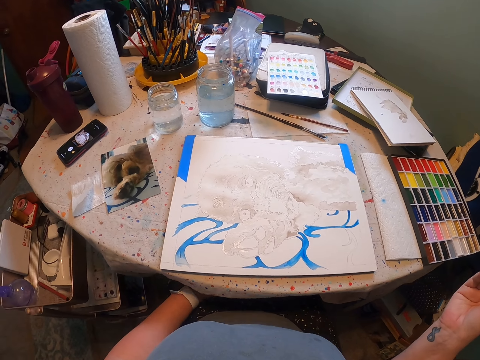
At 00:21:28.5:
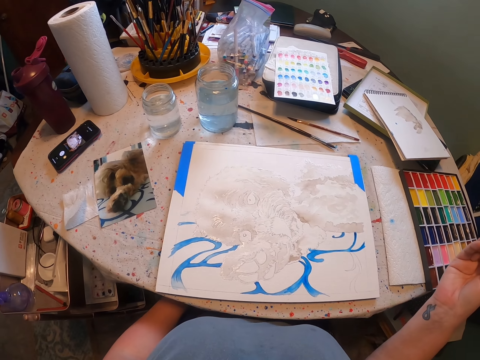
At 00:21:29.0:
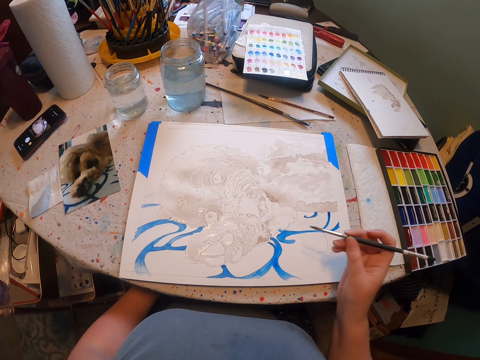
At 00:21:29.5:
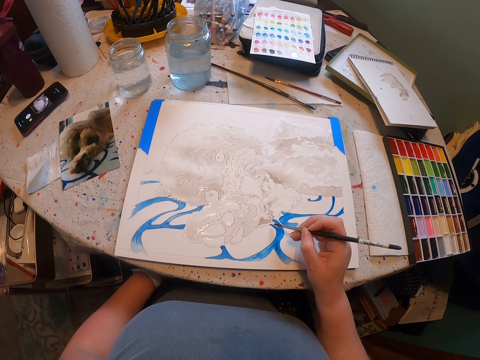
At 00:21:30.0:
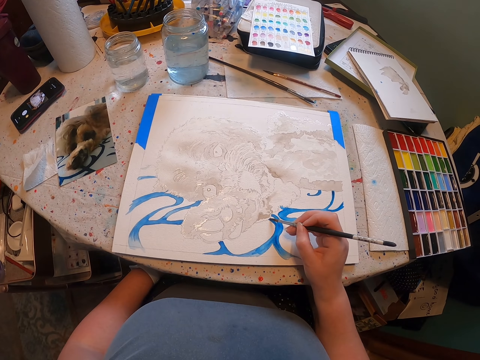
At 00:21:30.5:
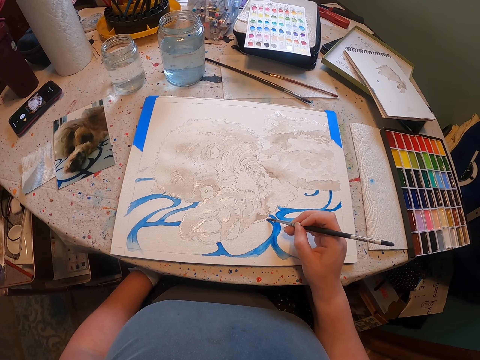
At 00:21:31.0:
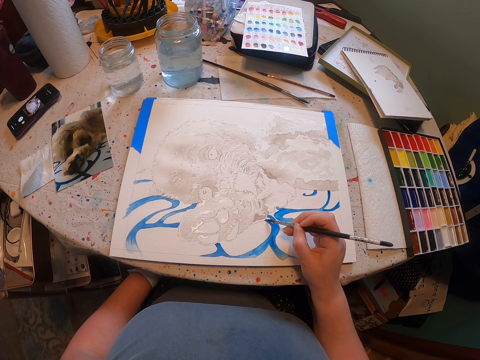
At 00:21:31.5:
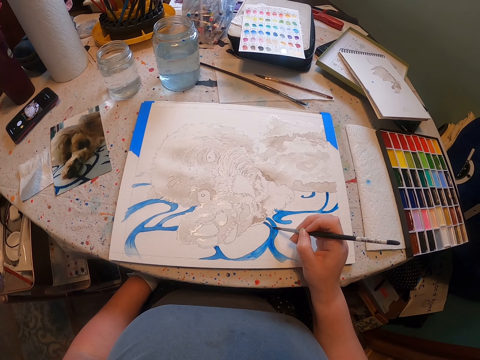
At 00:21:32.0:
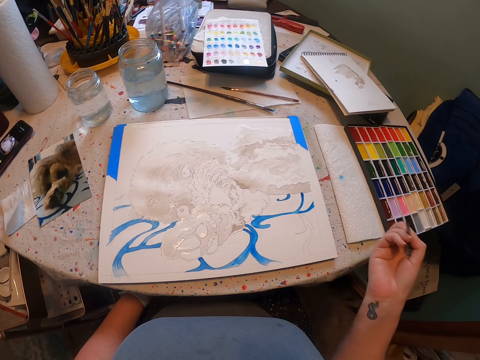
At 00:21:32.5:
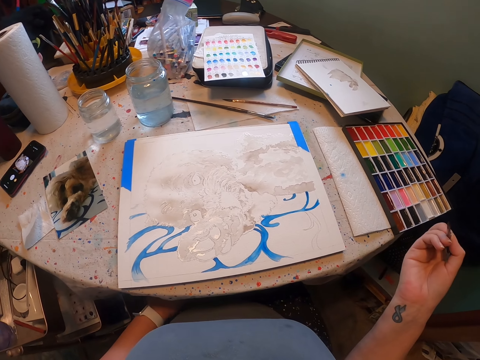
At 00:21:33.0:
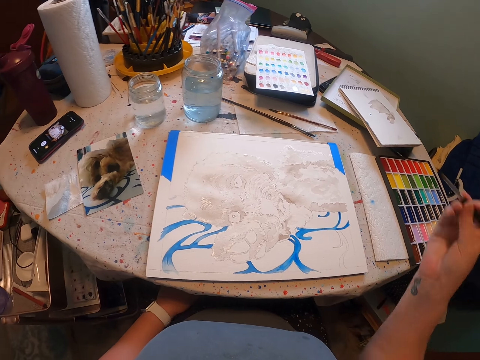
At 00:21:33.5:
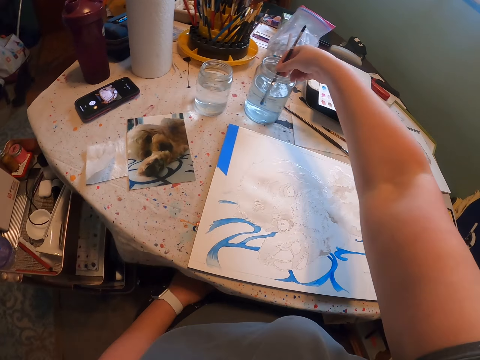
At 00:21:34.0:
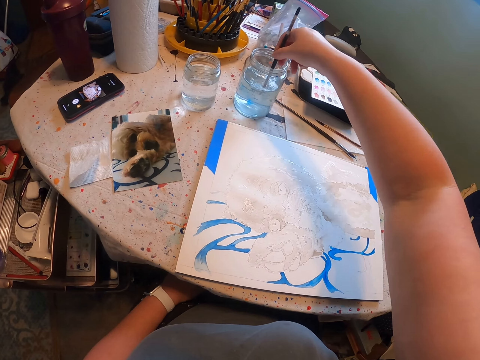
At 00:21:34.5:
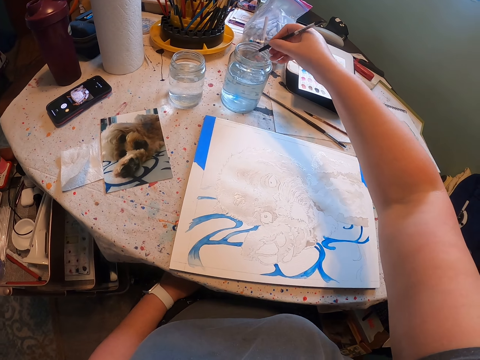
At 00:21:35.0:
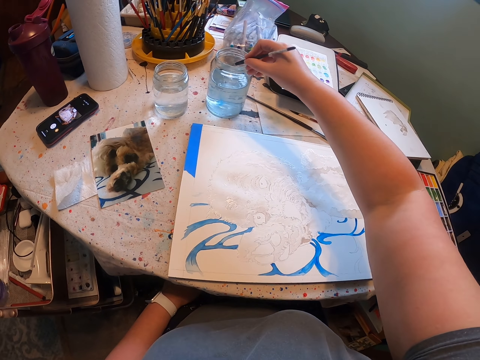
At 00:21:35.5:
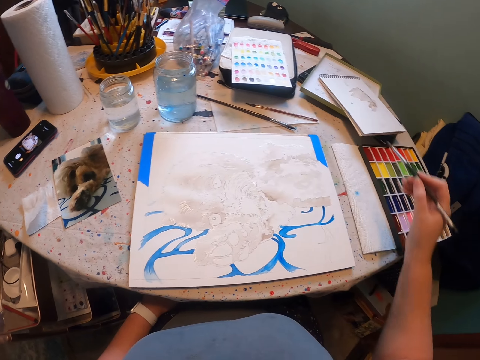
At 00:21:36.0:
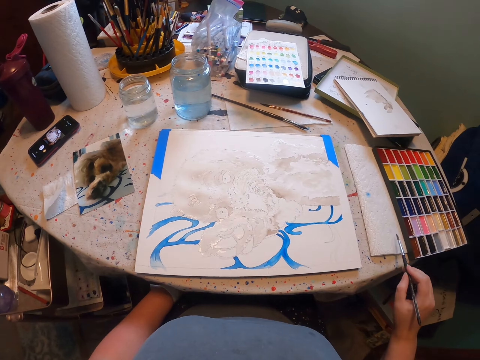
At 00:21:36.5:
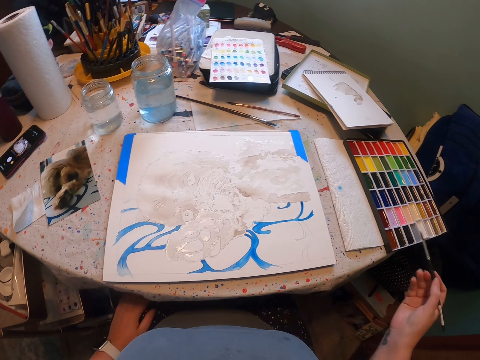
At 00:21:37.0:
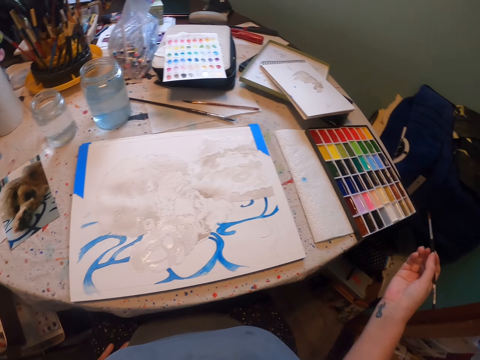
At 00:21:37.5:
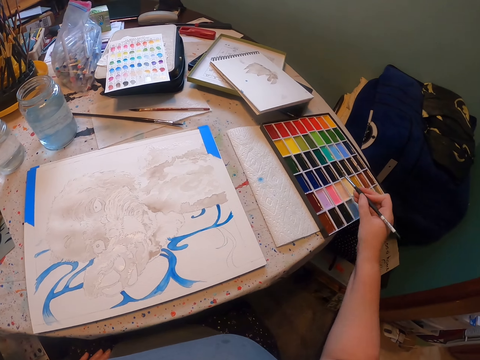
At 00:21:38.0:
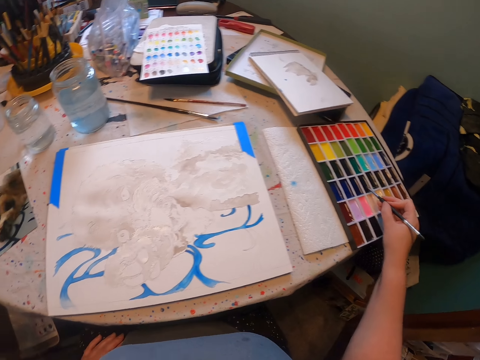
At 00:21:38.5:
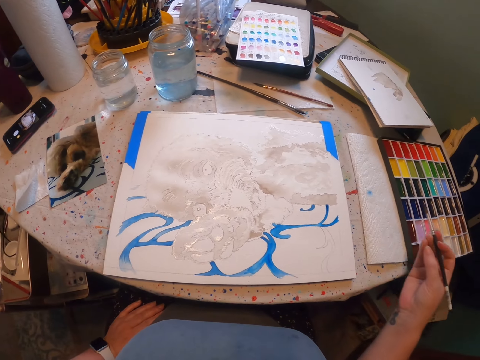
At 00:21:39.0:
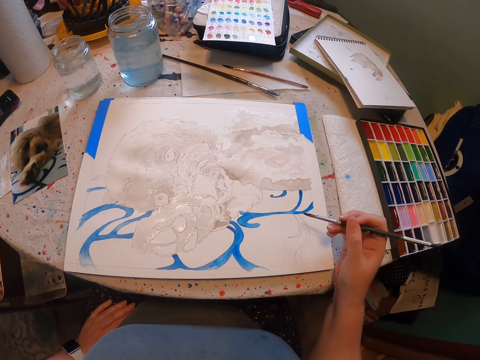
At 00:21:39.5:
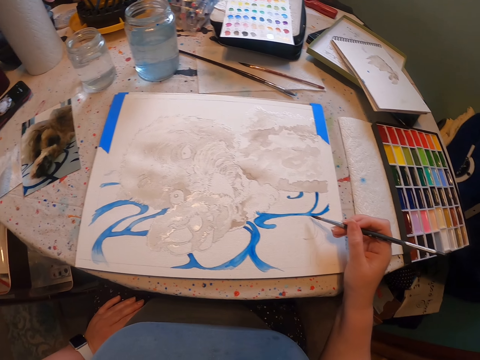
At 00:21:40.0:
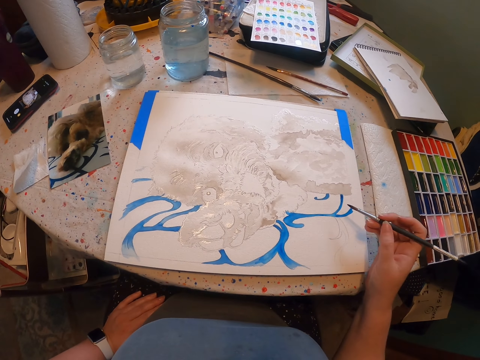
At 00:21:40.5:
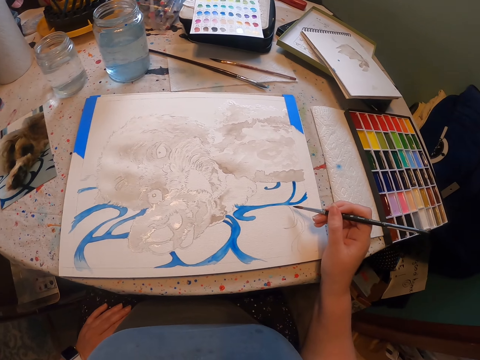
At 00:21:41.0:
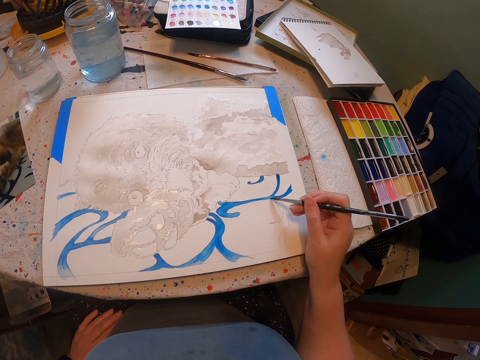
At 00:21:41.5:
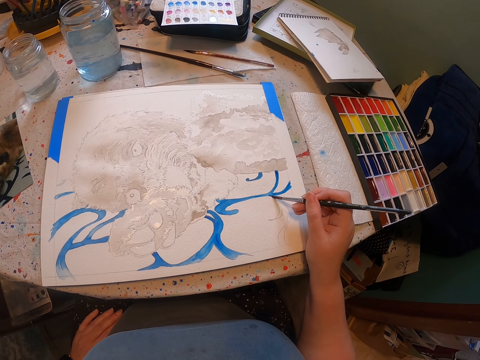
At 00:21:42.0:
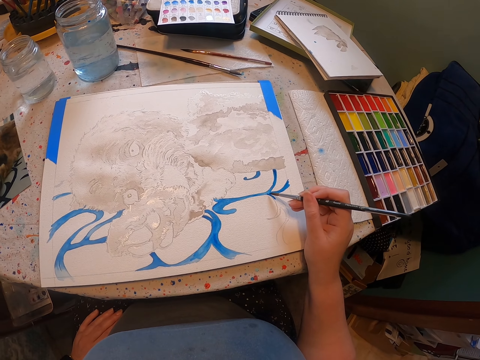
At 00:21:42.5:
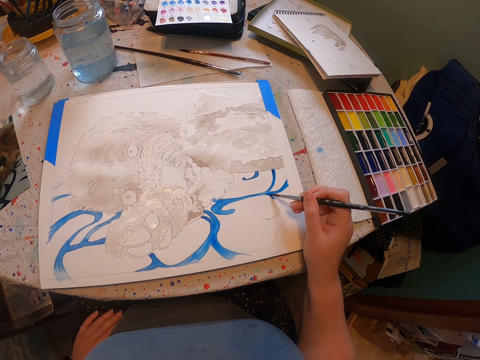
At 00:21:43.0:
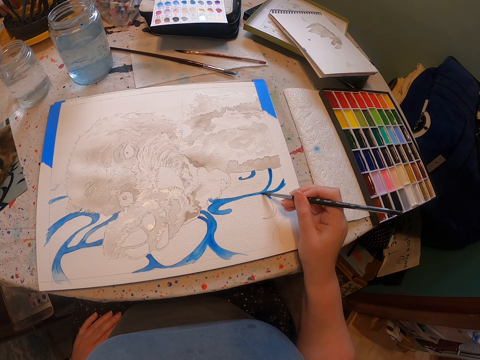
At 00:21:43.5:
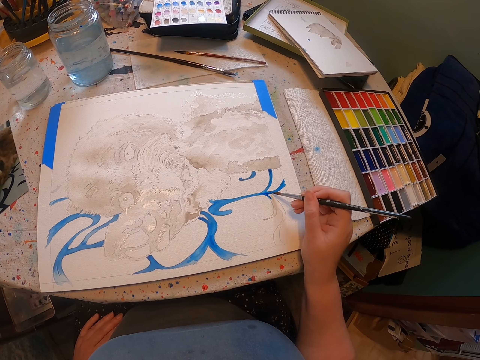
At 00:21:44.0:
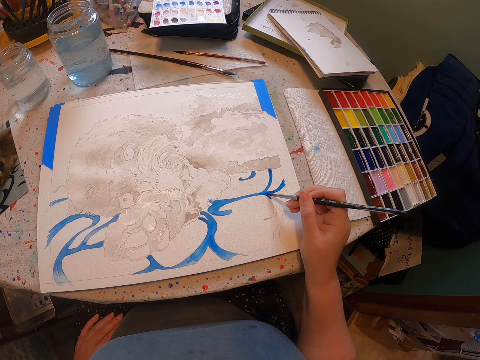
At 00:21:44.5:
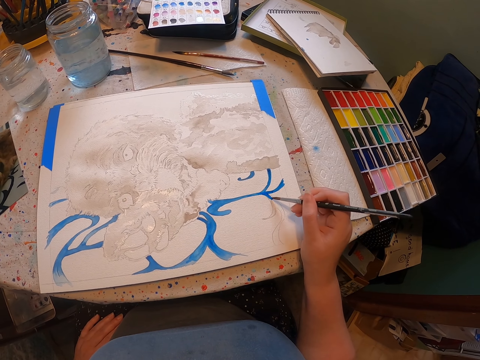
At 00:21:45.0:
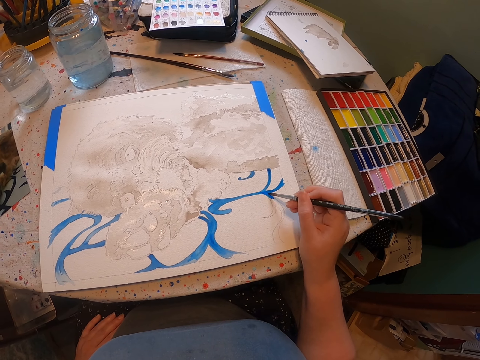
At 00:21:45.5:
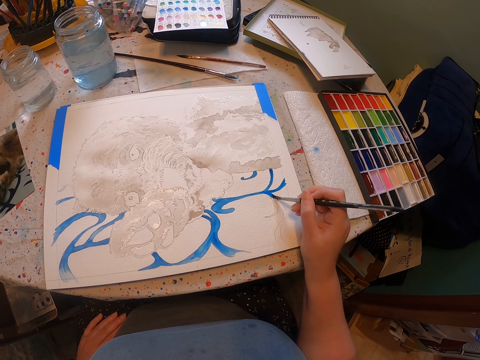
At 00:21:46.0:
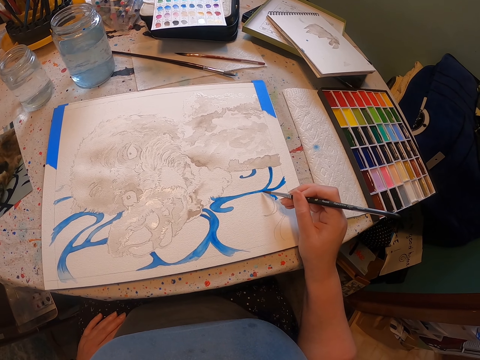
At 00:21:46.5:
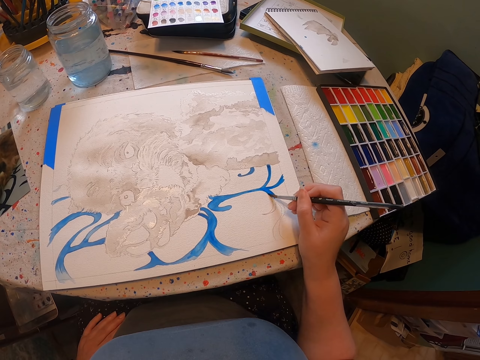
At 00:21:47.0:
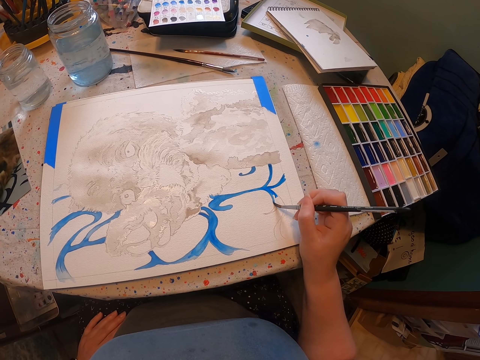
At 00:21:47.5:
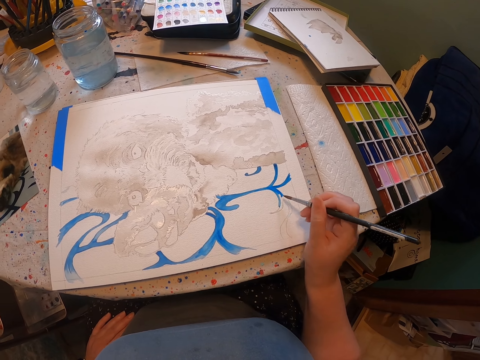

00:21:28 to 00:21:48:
The camera wearer pulls the cloth. They paint the sketch with the paint brush. They hold the brush. They dip the brush in water. They touch the paint and dip the brush in the paint. They paint the sketch on the sheet of paper with the brush.

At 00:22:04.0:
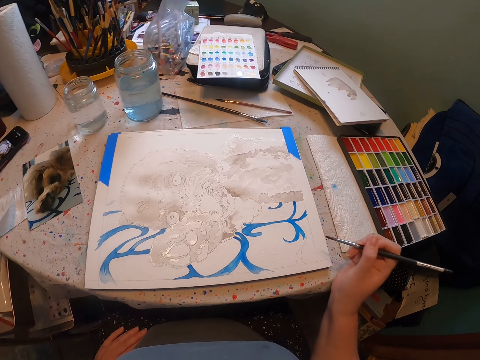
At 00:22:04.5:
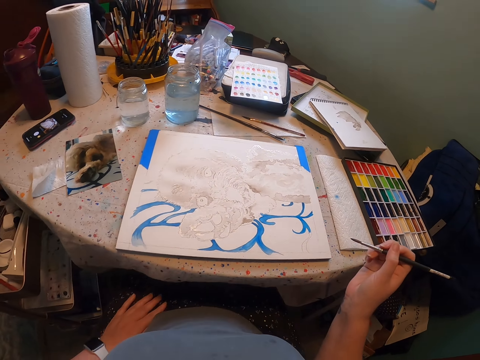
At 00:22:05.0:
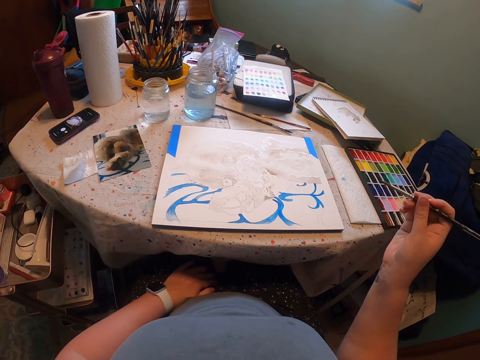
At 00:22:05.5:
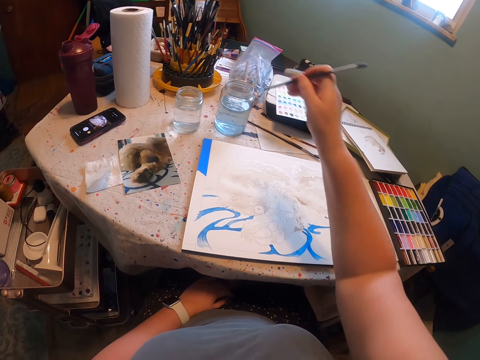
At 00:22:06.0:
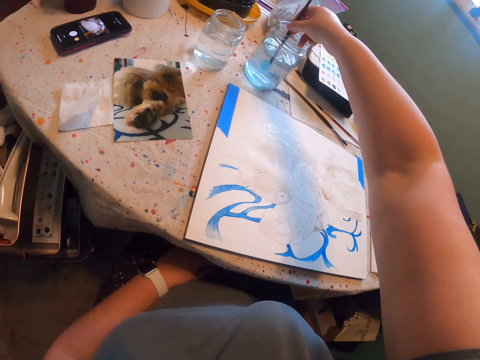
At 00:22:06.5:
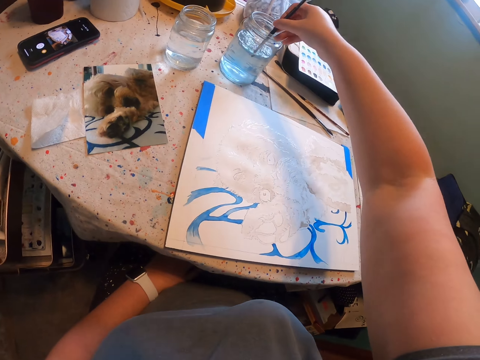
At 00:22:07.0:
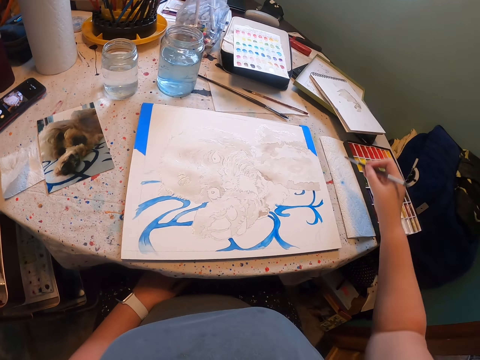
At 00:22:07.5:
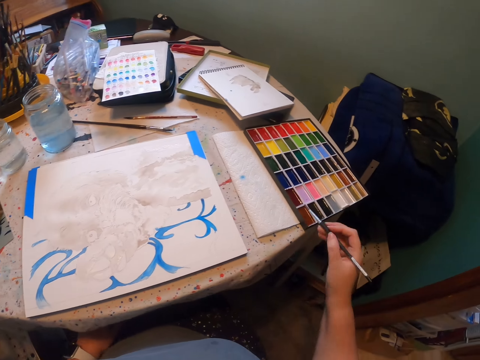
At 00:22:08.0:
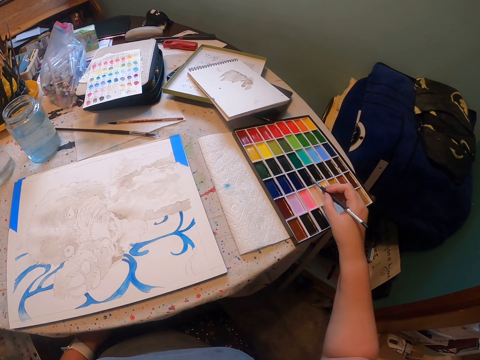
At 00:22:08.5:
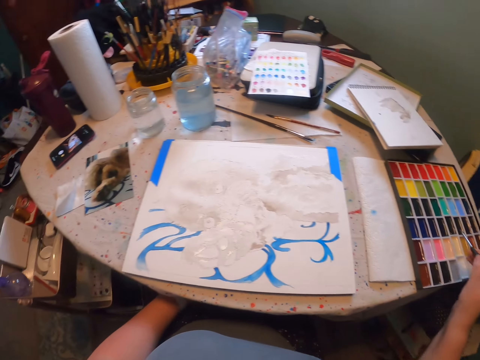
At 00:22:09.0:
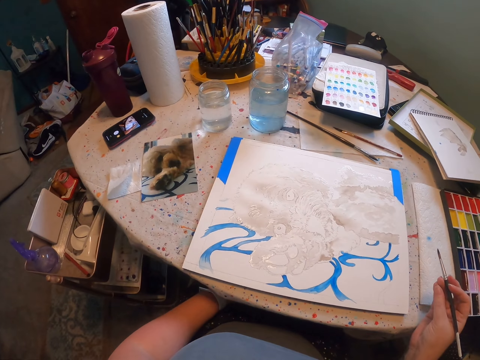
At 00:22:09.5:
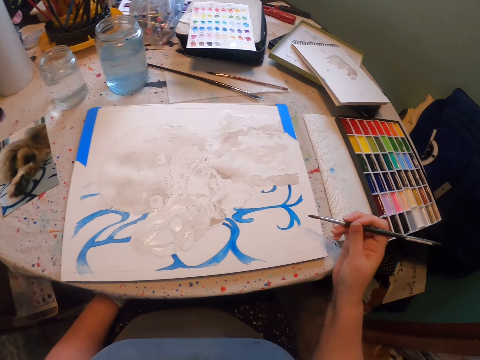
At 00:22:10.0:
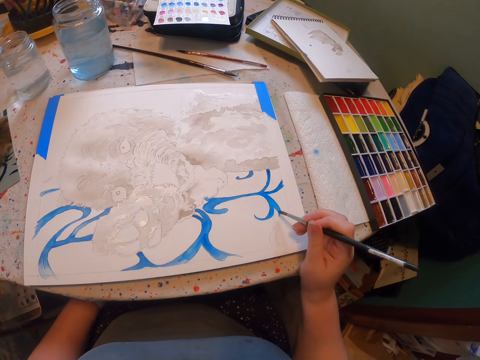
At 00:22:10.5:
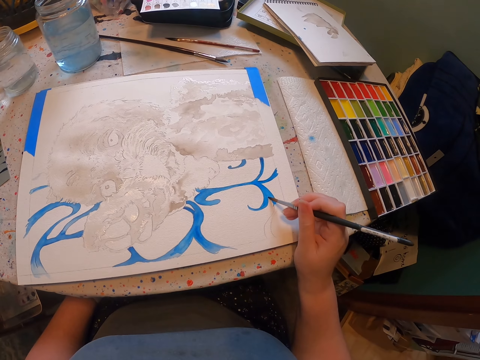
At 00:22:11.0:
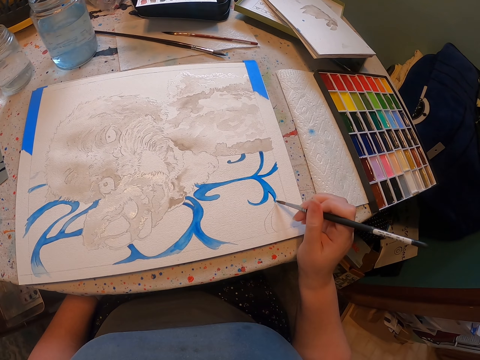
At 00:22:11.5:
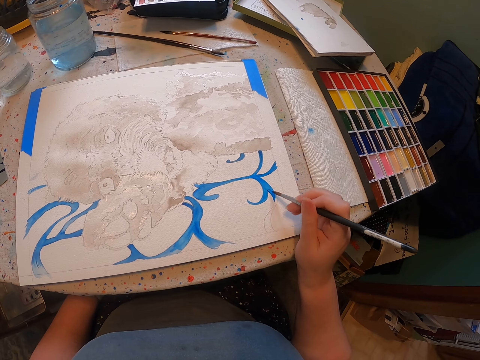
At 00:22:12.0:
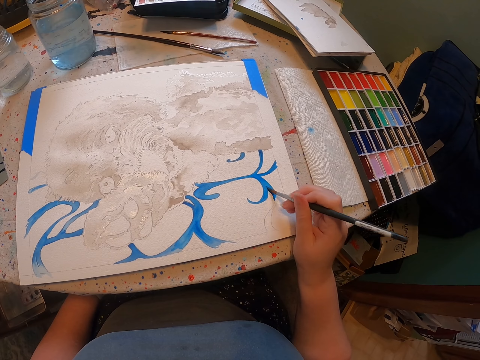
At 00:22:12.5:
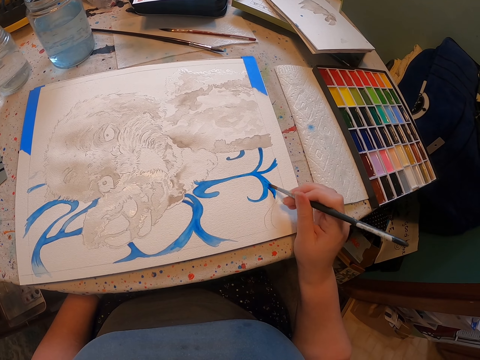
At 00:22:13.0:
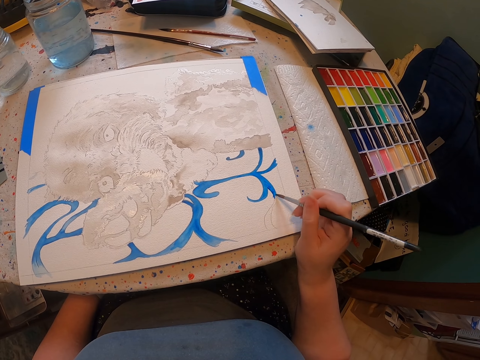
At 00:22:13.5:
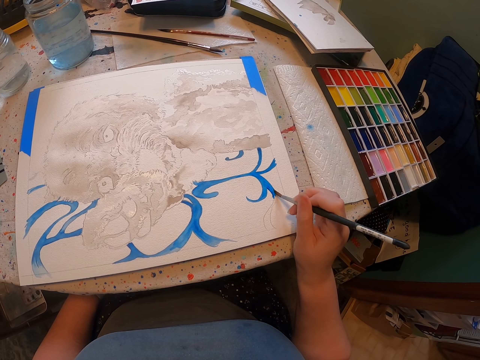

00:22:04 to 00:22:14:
The camera wearer dips the brush in water. They touch the paint. They paint the sketch on the sheet of paper with the brush.
